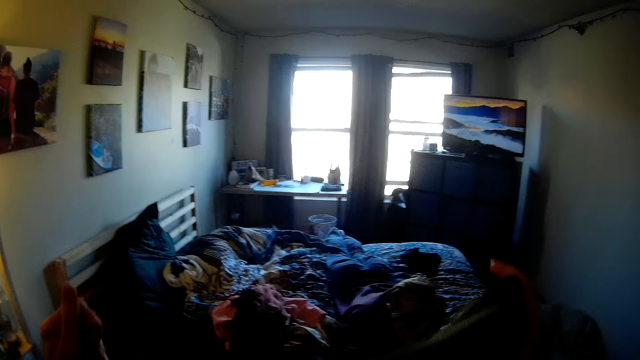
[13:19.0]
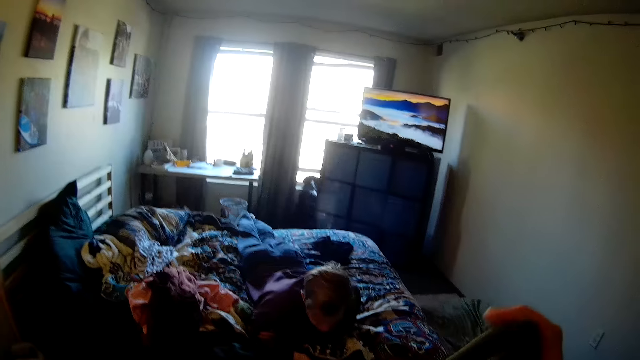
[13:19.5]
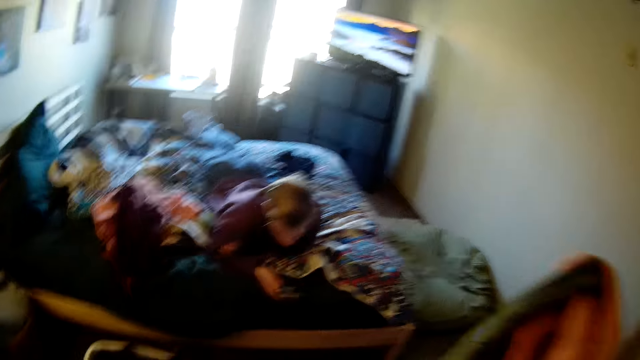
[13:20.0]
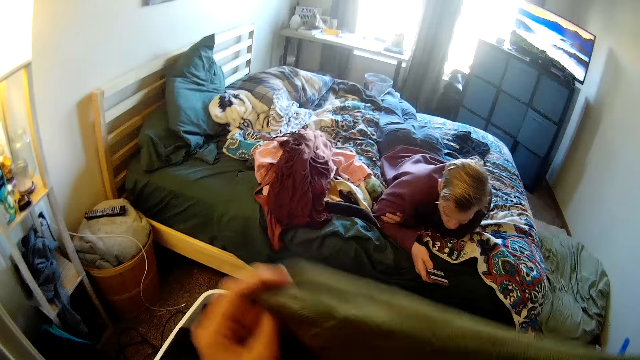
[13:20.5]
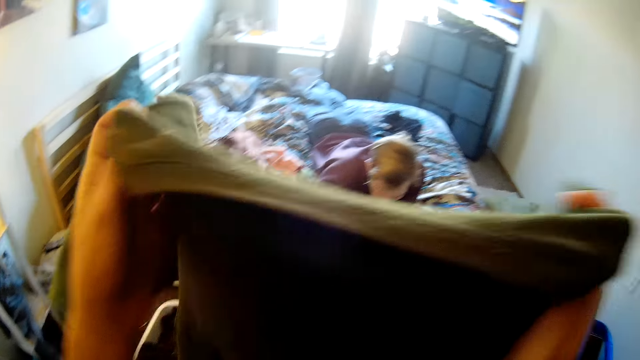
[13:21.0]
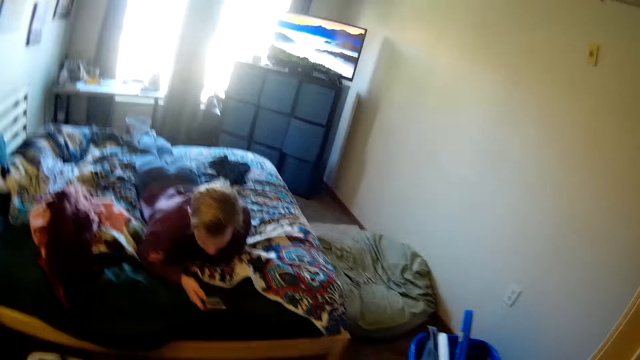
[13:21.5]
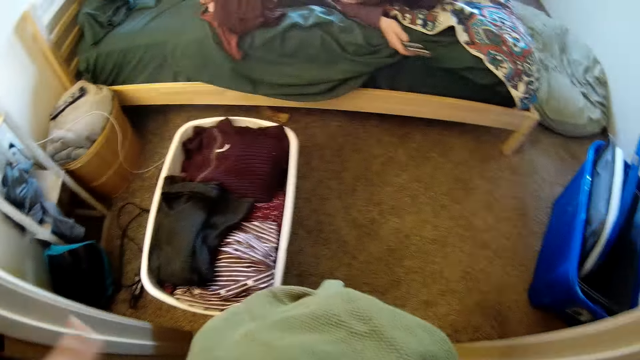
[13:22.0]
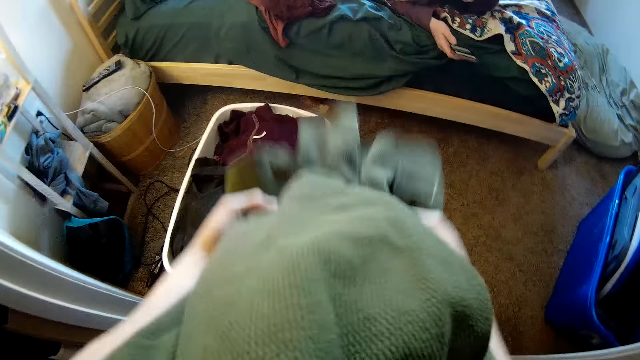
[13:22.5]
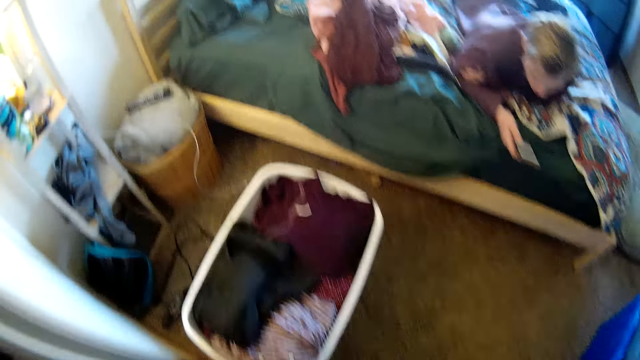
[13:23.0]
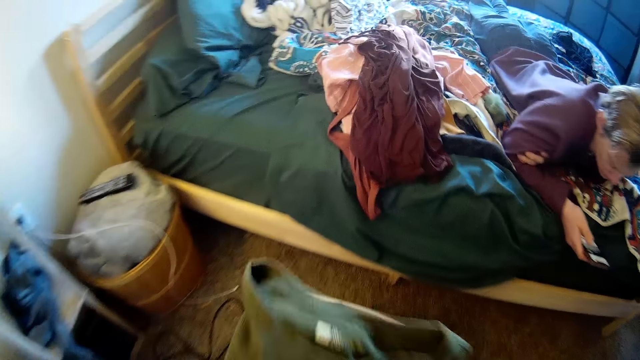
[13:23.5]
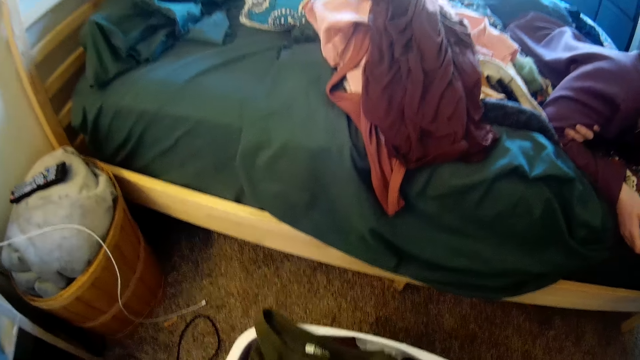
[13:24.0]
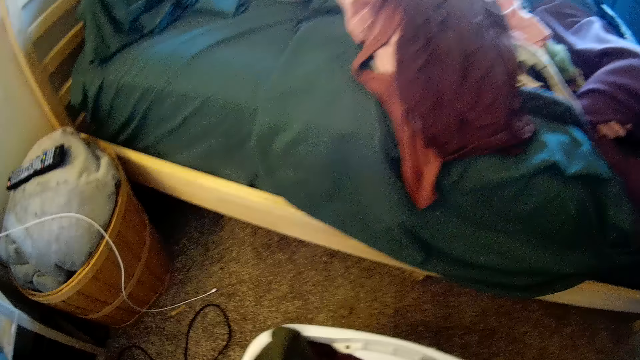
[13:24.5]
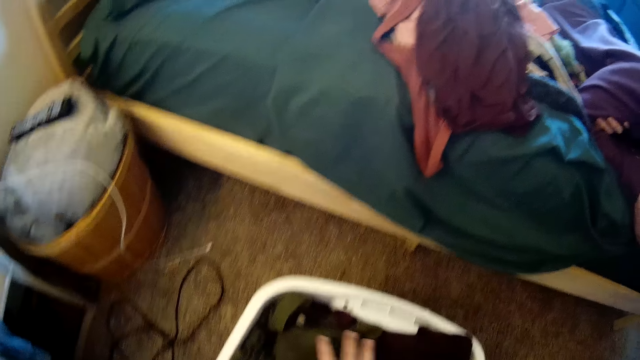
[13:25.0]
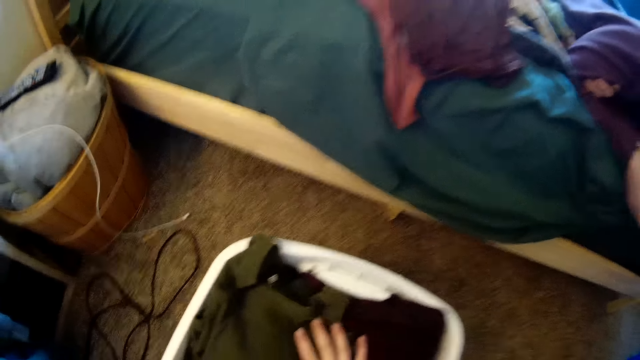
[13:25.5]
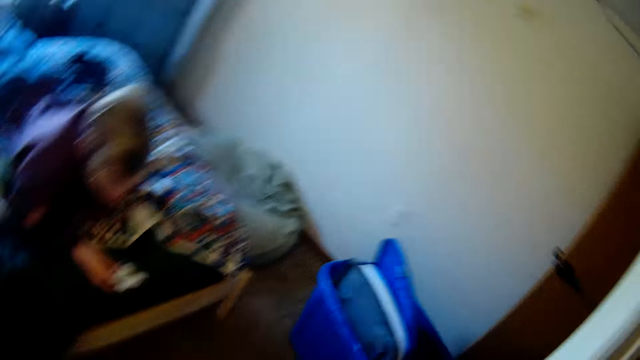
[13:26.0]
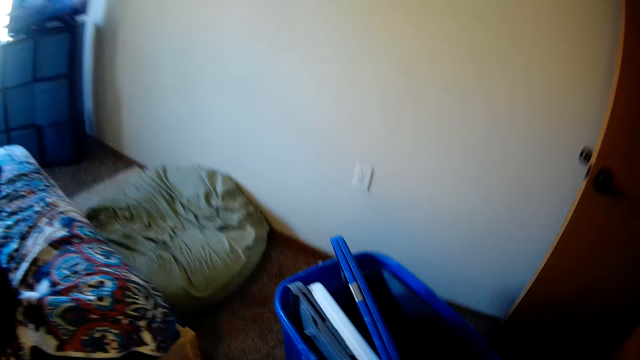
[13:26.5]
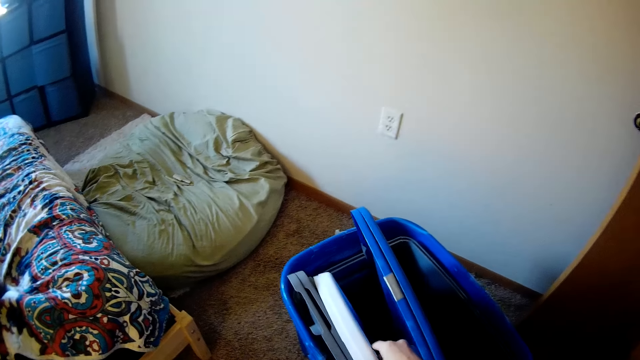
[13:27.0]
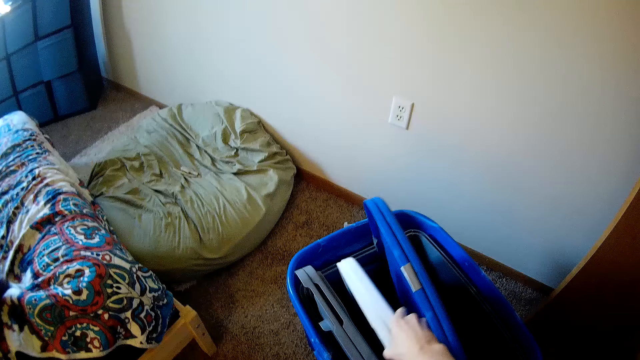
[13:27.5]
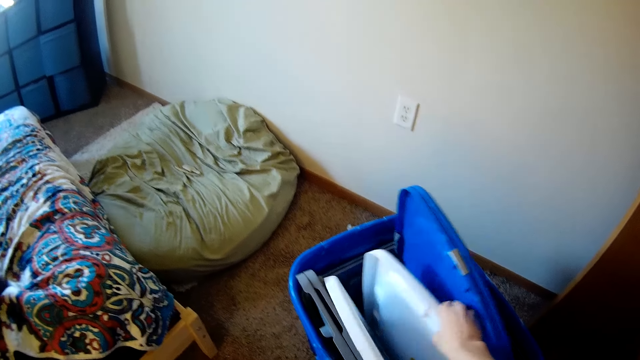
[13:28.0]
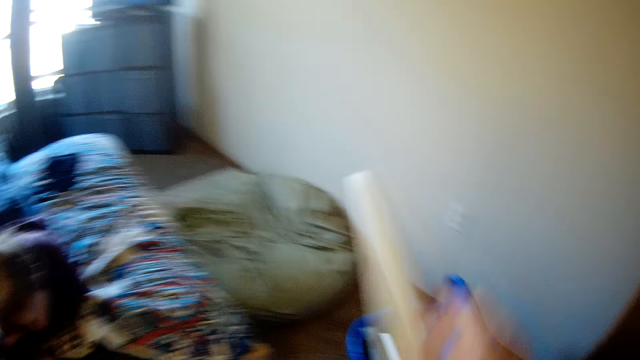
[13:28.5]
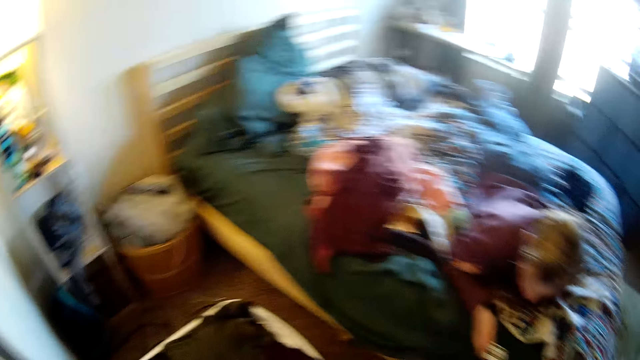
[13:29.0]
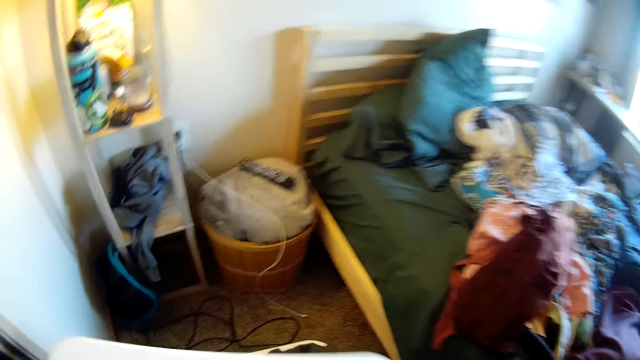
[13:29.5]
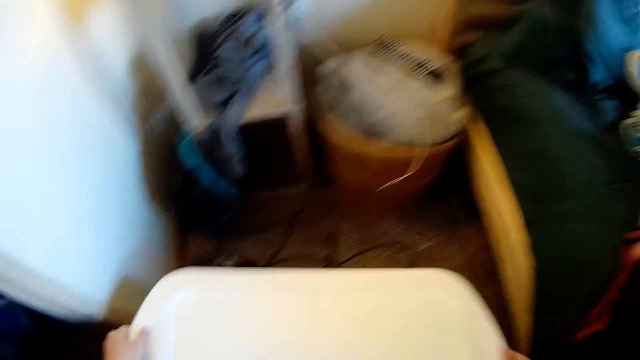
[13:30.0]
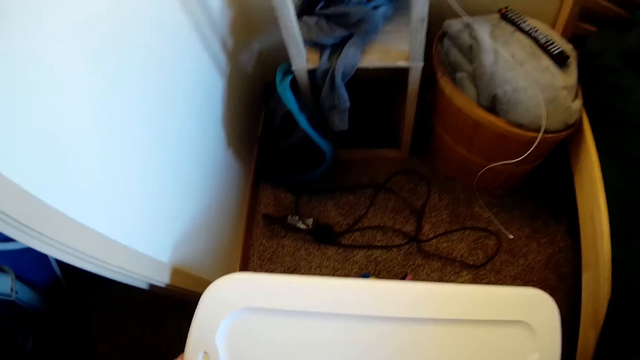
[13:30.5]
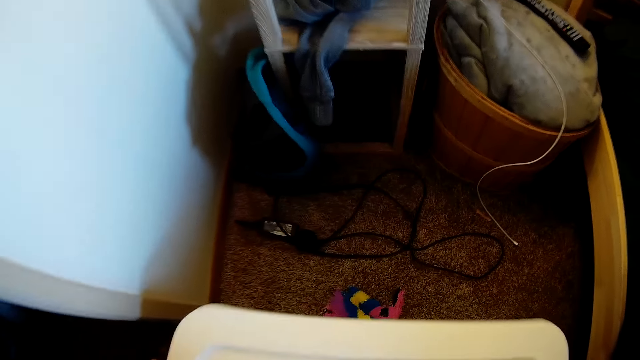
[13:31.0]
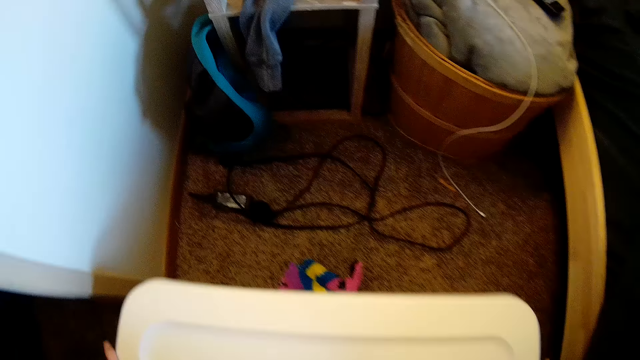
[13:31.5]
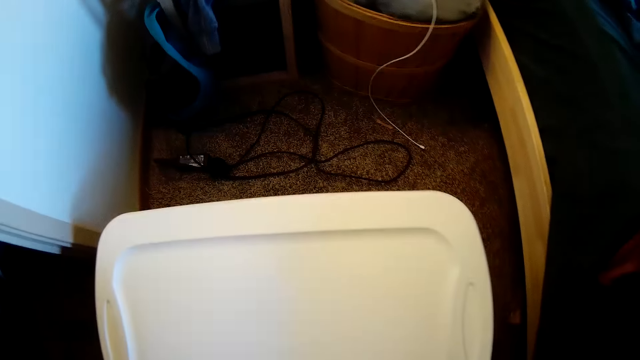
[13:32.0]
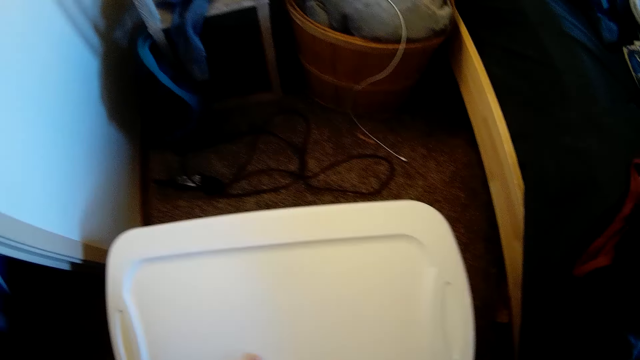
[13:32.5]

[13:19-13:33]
The camera wearer folds the cloth with both hands. They put the cloth in a white clothes bin. They look around. They pick up a clothes bin lid with the right hand. They look around and walk. They close the clothes bin with the lid.

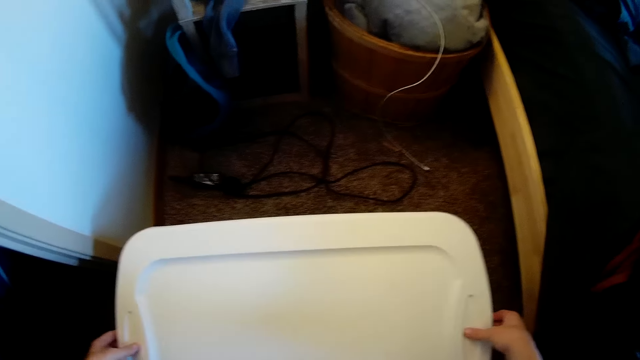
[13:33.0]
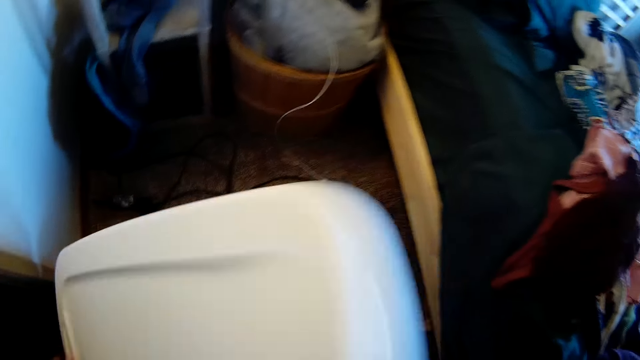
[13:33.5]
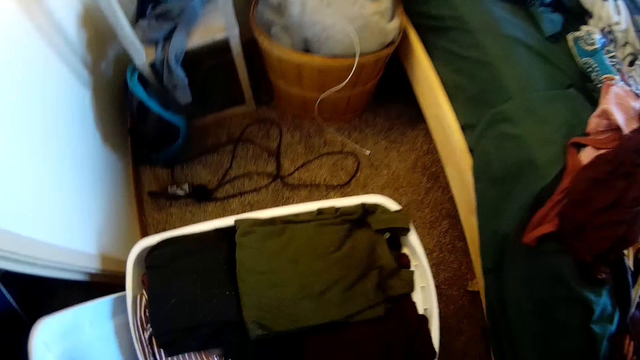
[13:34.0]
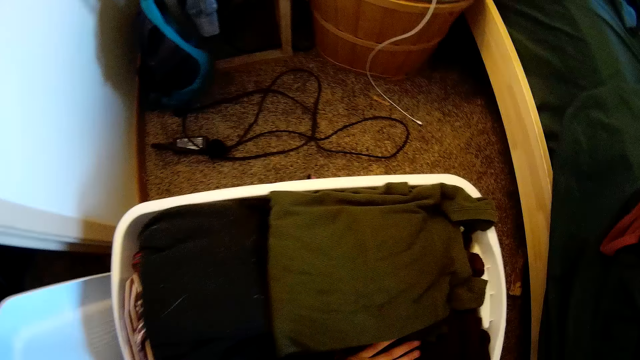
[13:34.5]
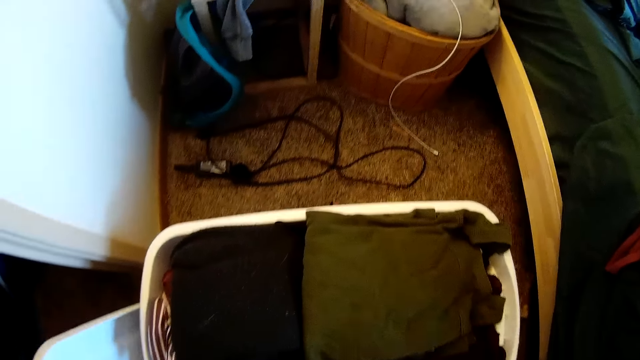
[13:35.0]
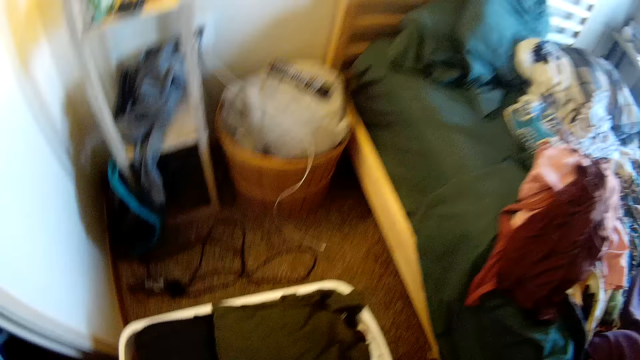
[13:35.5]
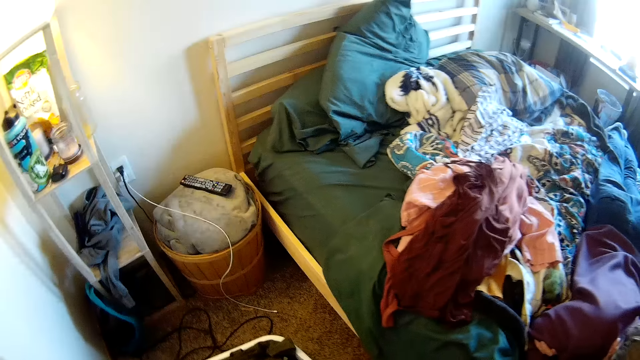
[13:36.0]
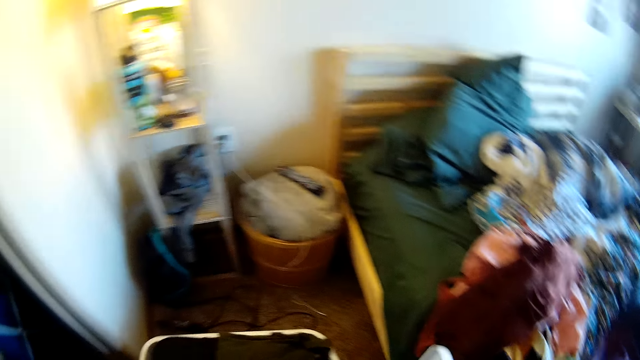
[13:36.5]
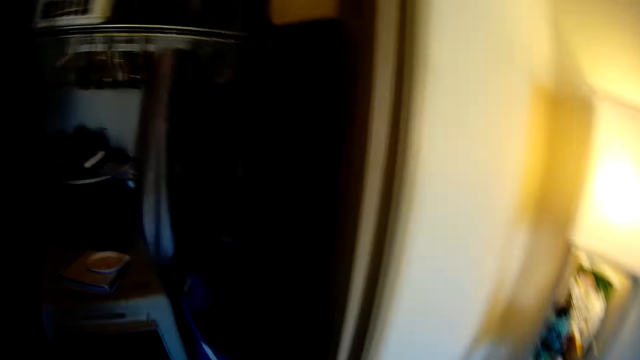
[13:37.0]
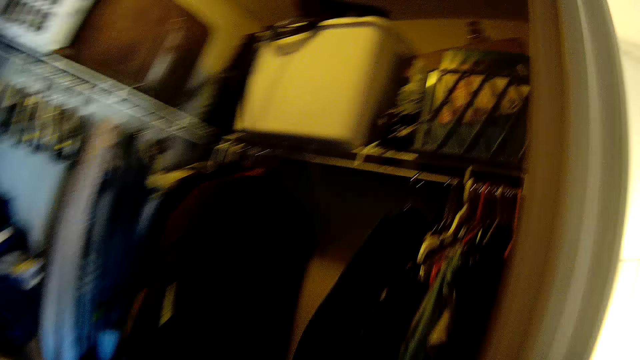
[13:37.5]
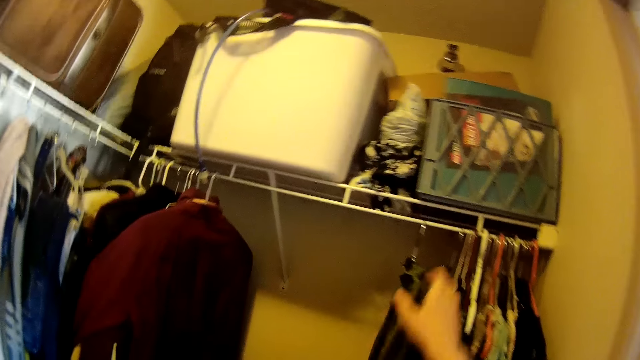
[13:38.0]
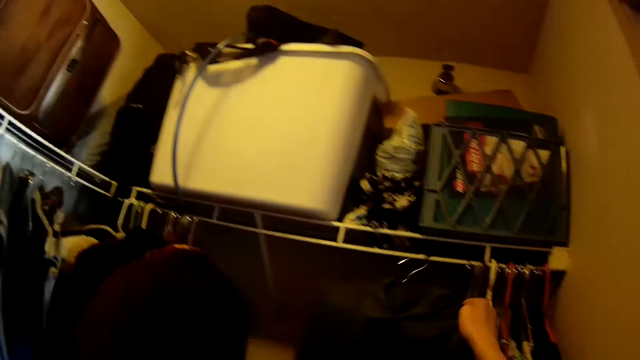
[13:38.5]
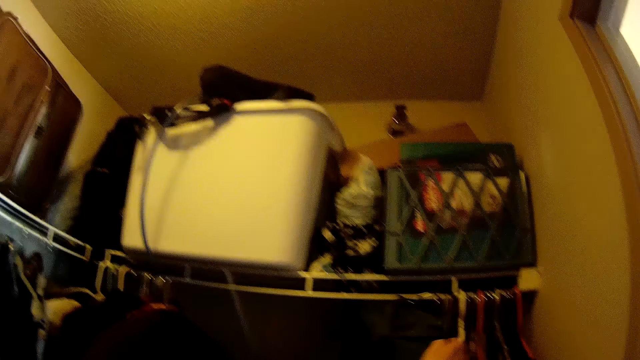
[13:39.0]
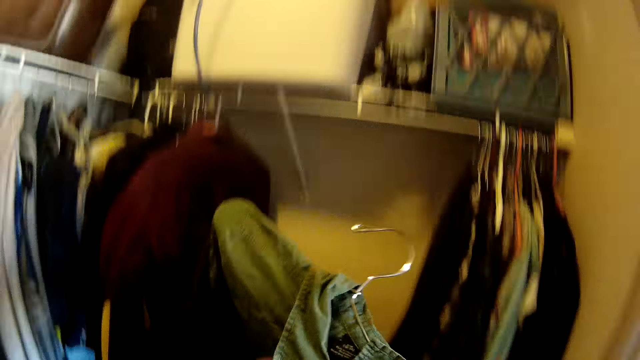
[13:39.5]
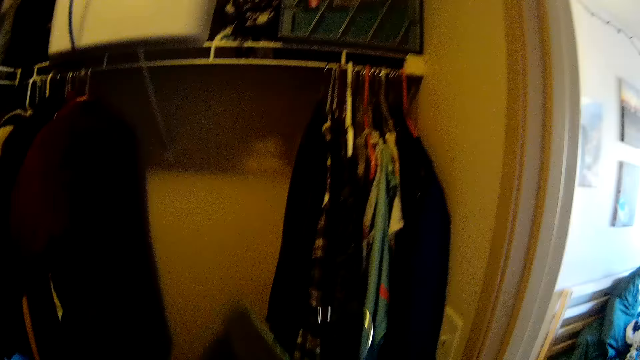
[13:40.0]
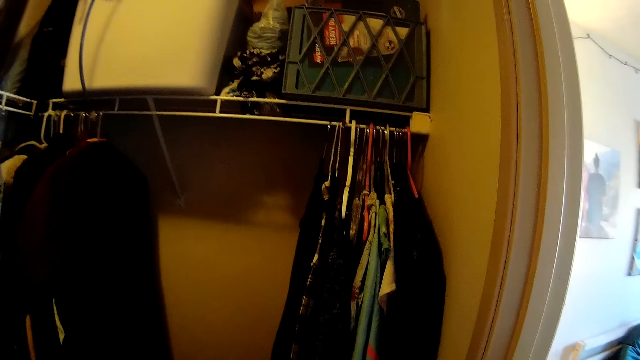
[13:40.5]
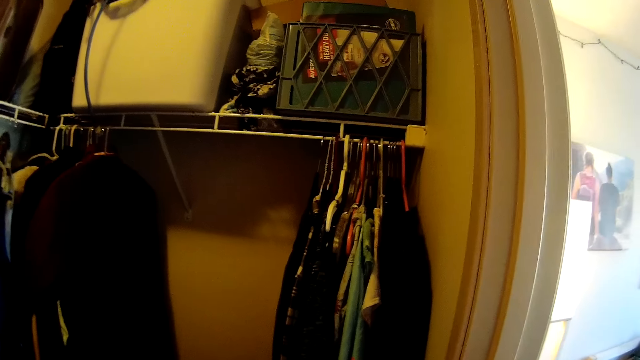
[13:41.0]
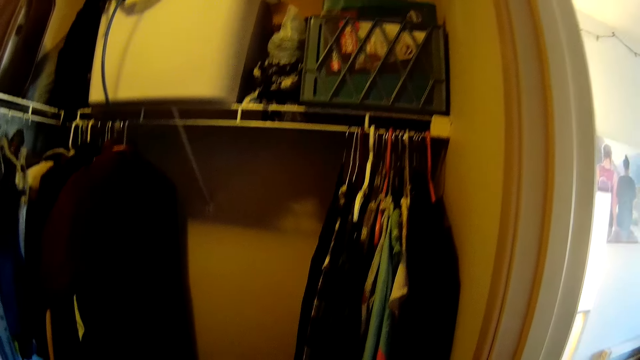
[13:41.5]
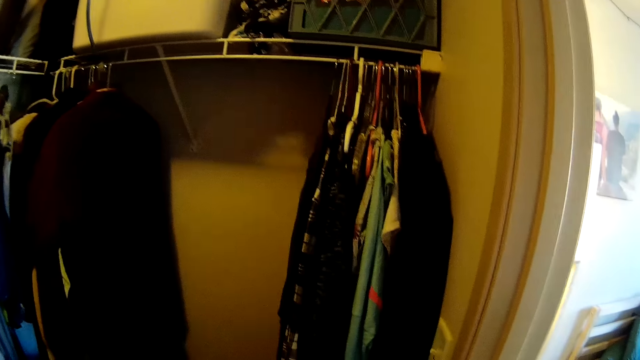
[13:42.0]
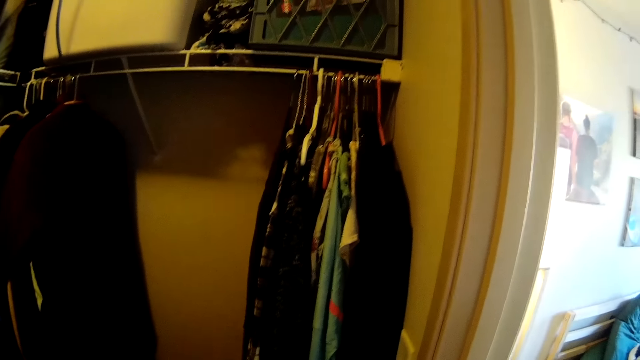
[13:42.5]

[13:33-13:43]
The camera wearer opens the lid with the right hand. They stare at the clothes. They fix the cloth in the bucket. They look around and walk. They pick up the cloth in a hanger from the shelf. They remove the cloth from the hanger. They stare at the clothes on the shelf.
